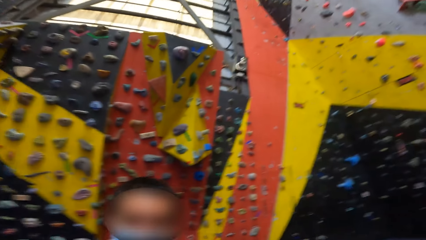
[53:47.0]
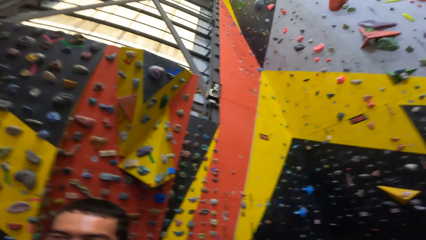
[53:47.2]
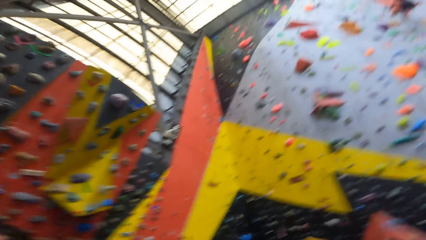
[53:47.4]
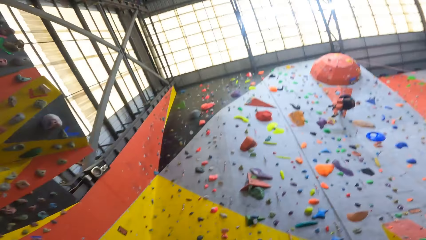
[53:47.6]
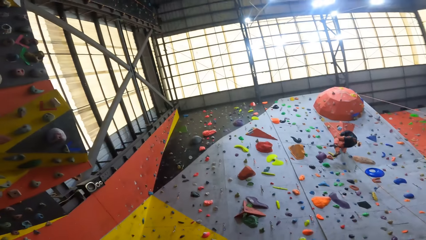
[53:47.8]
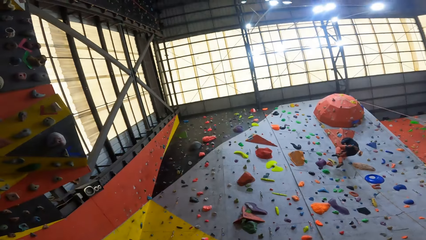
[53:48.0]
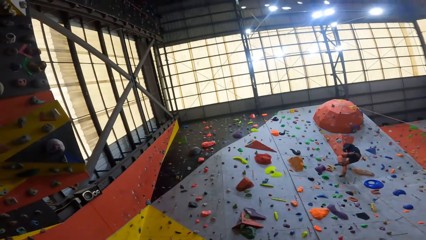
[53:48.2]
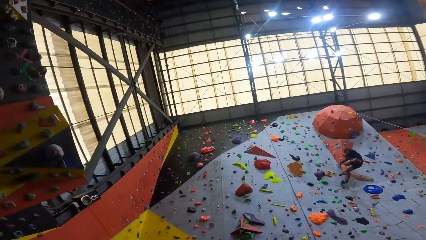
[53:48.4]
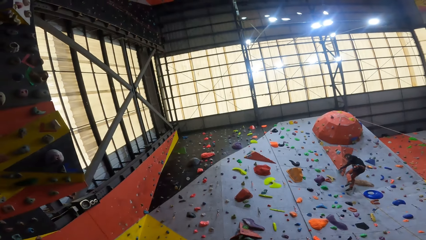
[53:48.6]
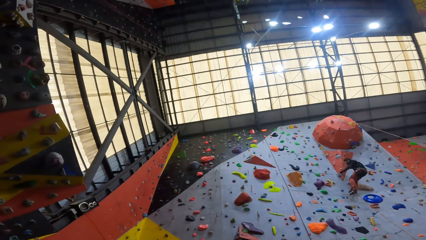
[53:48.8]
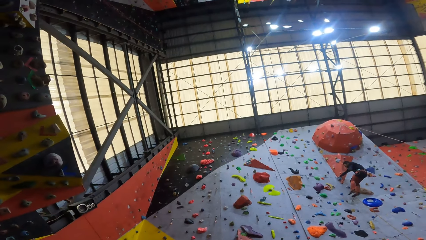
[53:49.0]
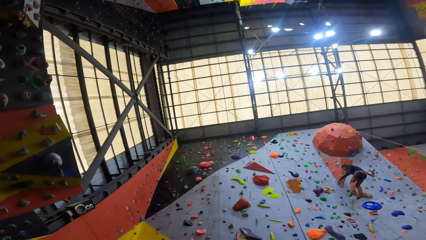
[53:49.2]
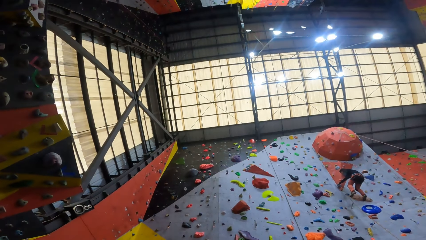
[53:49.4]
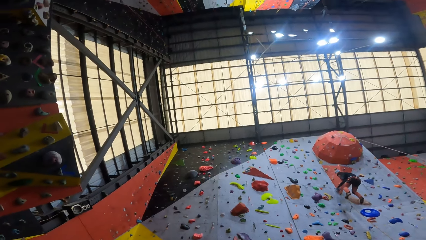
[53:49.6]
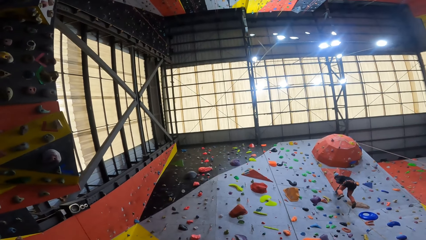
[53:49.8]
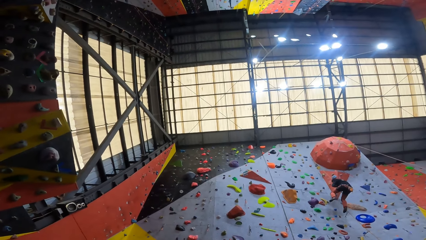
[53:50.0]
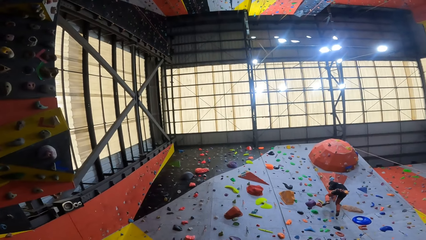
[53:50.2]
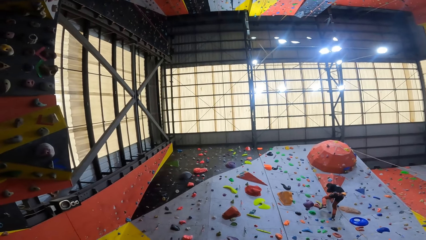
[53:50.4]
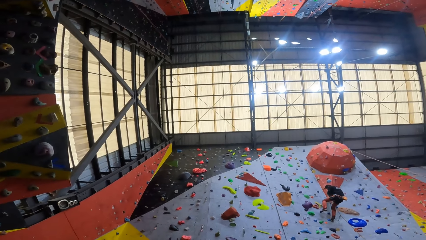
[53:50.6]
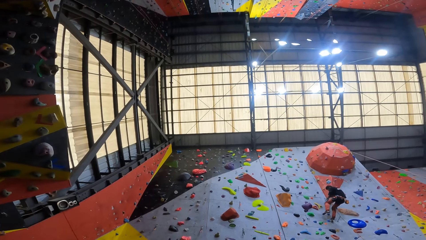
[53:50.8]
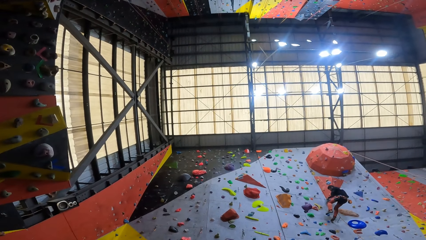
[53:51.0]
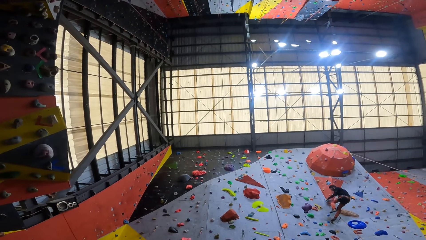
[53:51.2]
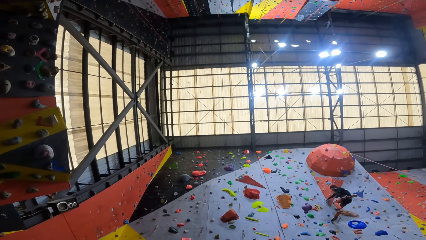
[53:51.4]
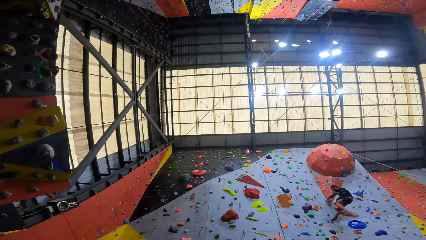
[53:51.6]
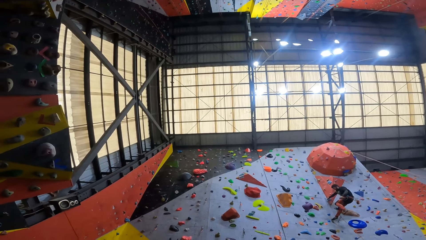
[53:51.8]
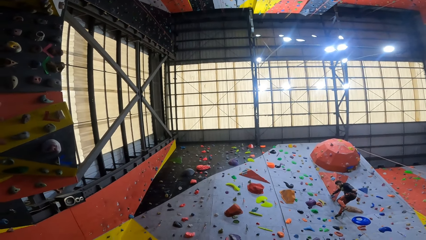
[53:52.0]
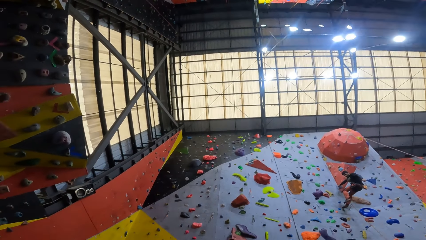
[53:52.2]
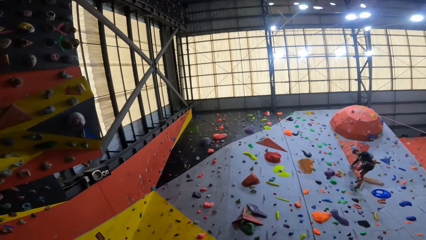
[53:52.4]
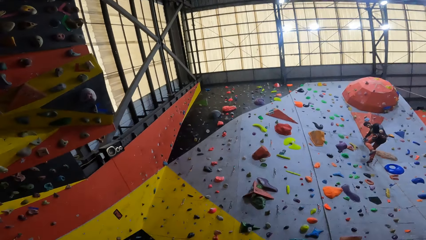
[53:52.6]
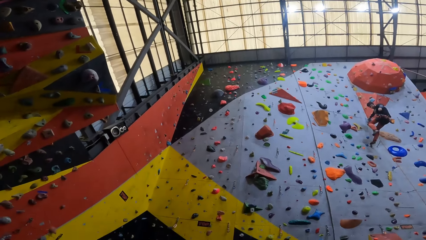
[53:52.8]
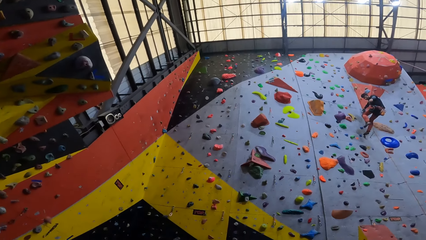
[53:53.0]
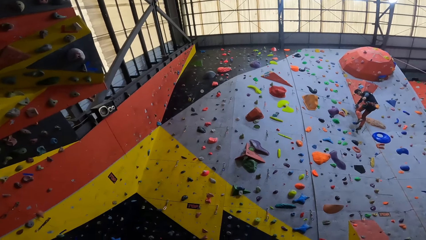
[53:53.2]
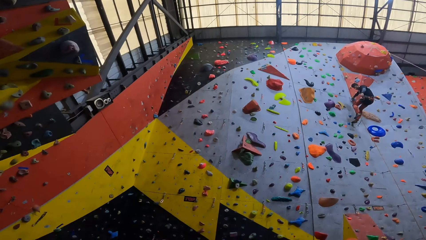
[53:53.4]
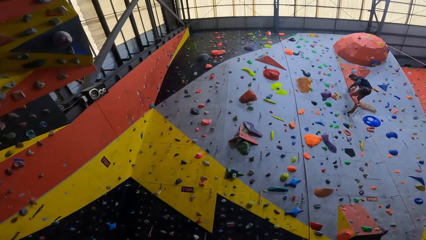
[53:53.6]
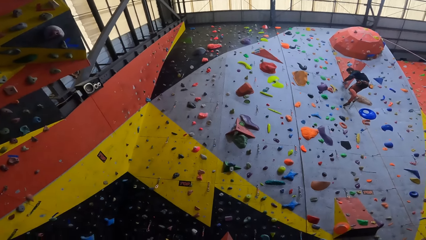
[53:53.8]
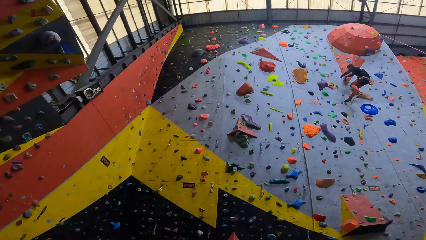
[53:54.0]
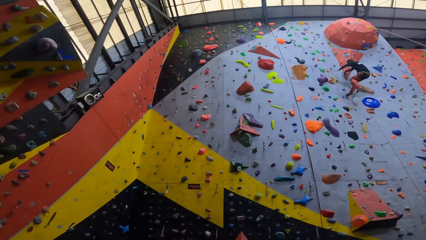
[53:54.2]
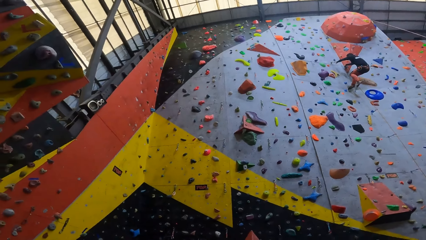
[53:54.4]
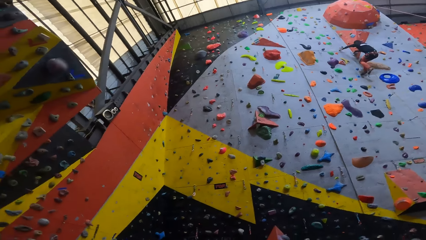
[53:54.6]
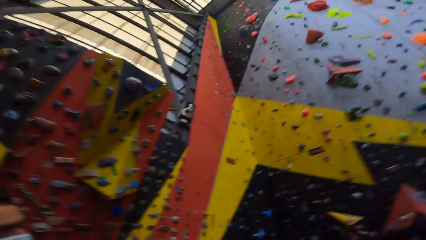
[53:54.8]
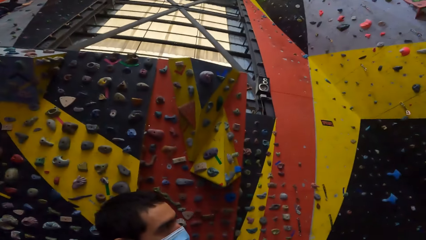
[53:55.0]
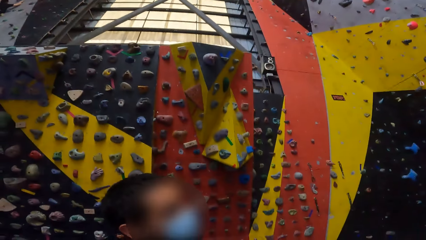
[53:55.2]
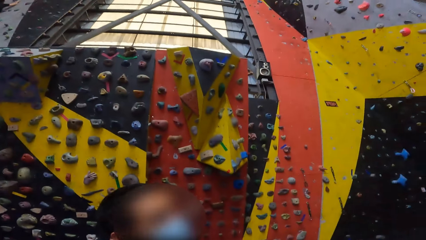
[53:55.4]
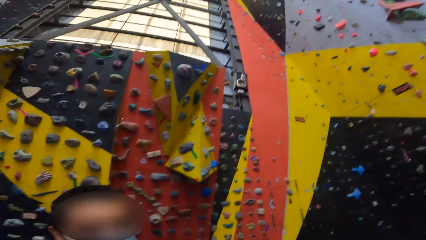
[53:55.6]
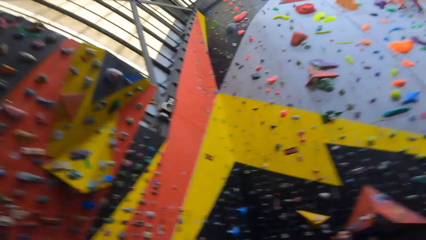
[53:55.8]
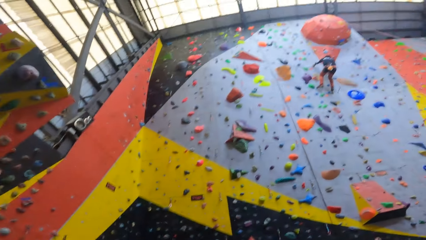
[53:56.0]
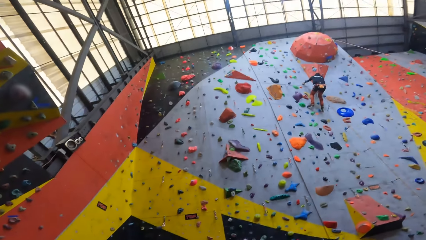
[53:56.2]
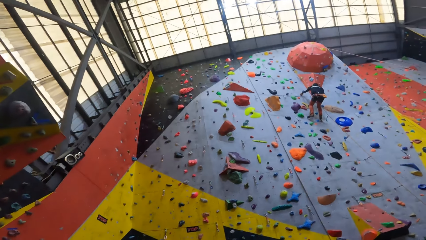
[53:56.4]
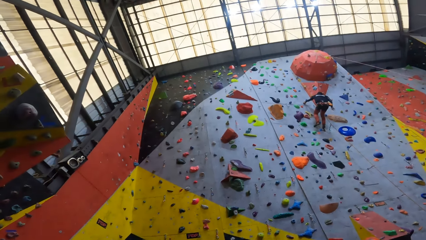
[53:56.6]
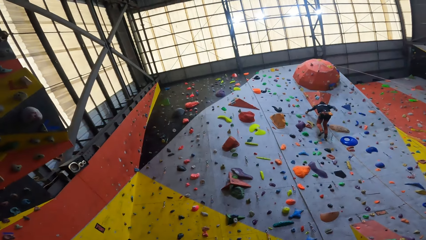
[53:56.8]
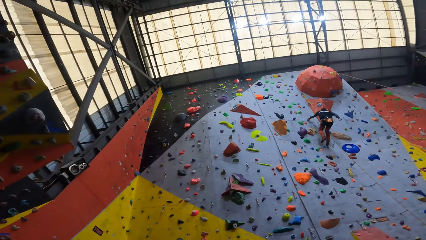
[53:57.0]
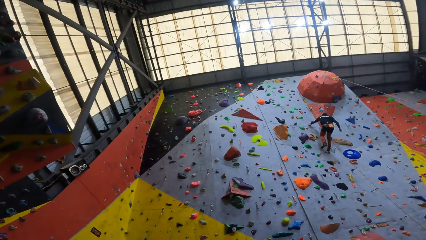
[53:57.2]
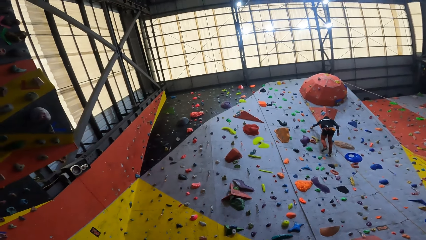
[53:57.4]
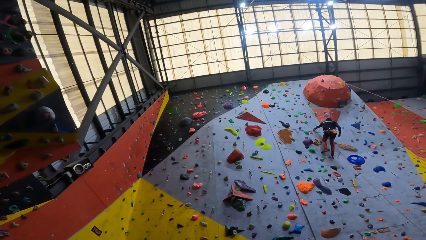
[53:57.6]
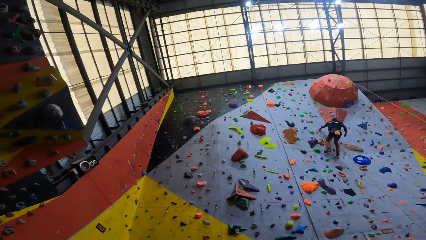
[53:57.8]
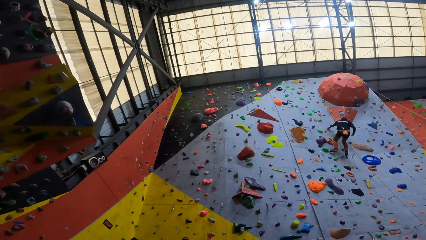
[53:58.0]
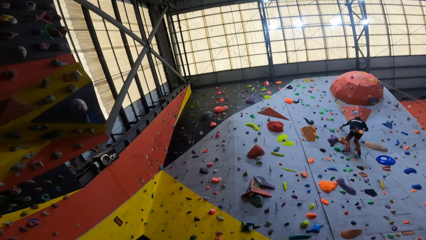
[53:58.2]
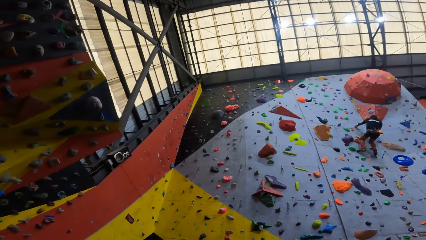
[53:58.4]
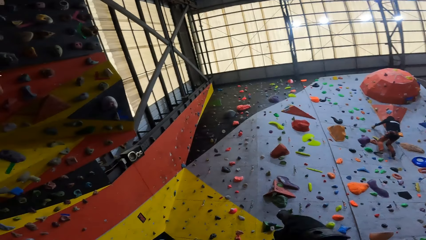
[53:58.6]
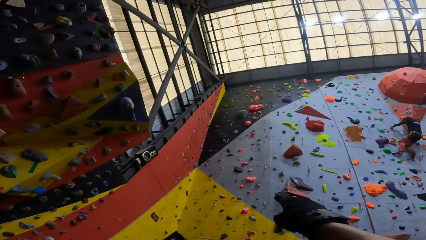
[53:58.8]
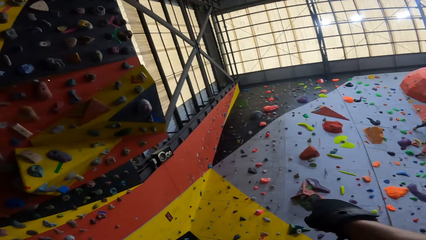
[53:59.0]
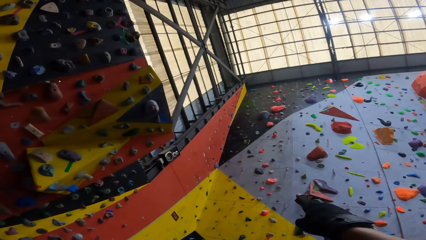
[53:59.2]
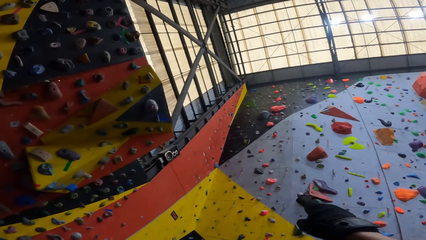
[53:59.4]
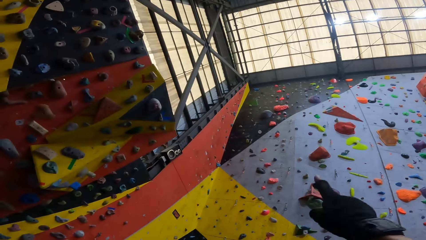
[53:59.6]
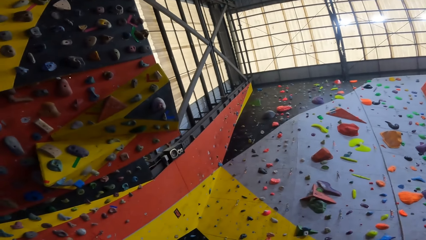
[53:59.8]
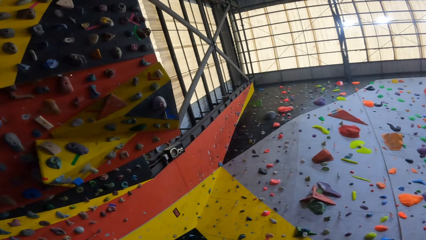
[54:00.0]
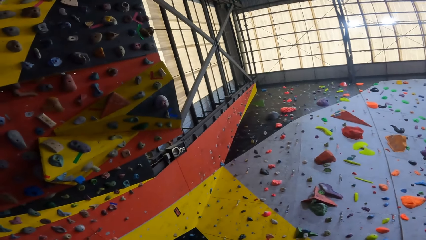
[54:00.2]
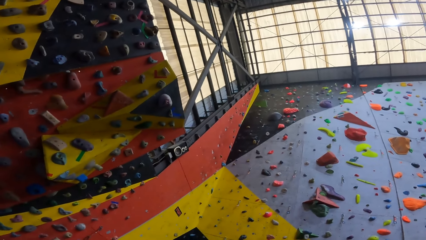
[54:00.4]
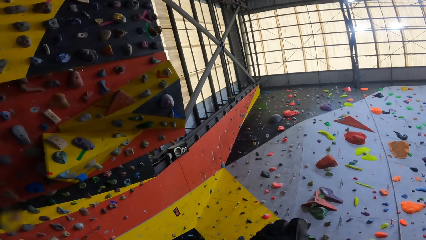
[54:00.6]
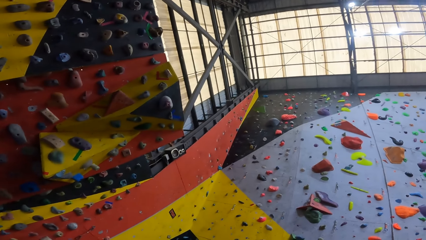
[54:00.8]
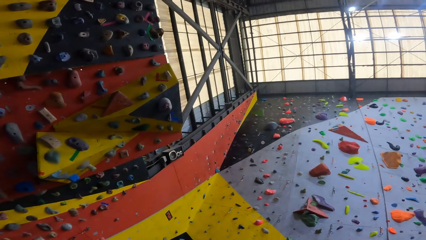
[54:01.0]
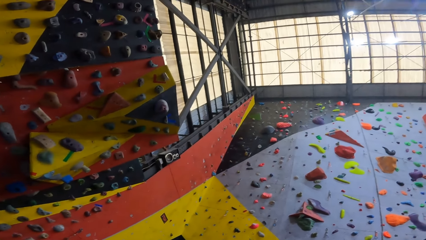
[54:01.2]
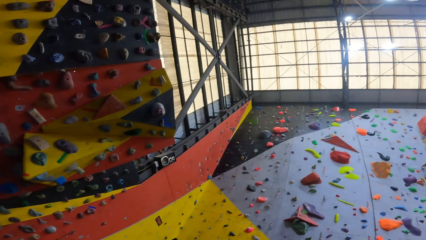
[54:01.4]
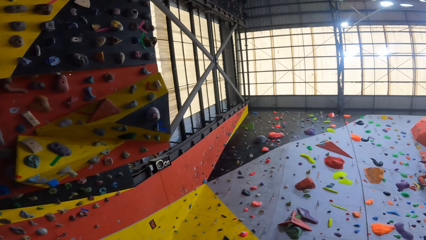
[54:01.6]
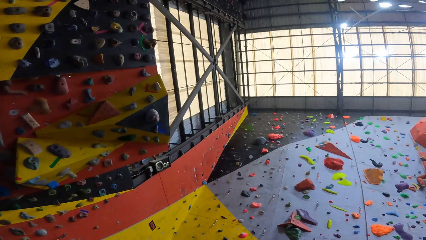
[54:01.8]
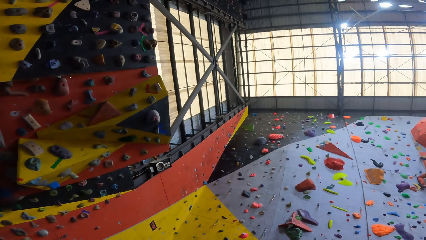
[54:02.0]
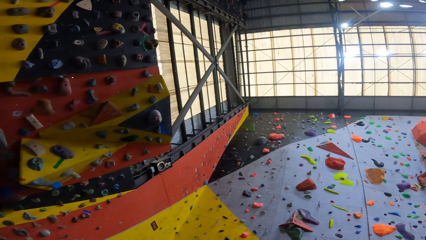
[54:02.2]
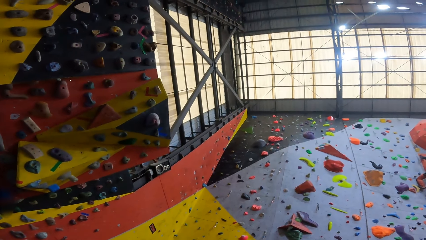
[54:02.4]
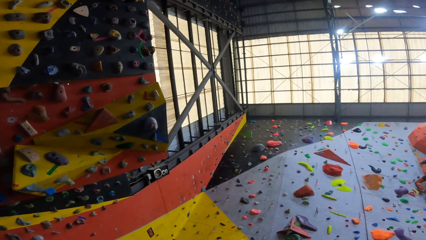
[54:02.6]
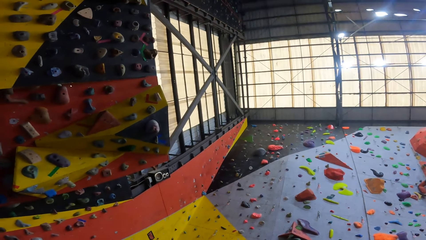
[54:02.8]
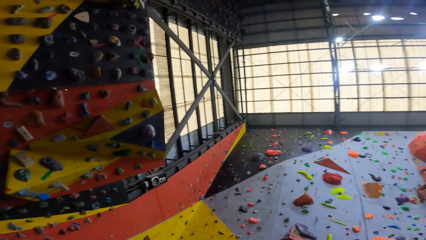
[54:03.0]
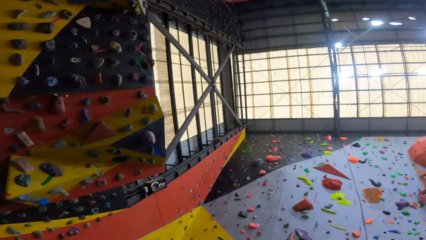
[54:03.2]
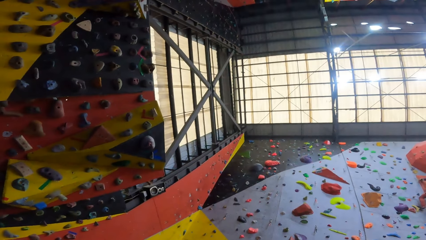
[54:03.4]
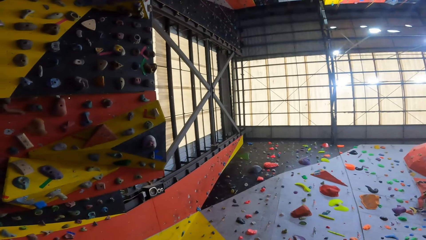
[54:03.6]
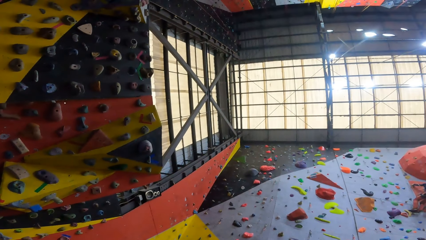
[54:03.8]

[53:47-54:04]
The camera wearer looks up the wall. They look at a man. They point up.
